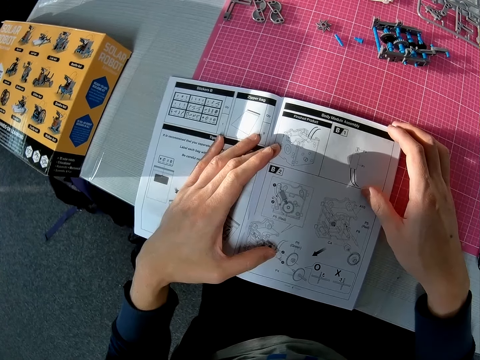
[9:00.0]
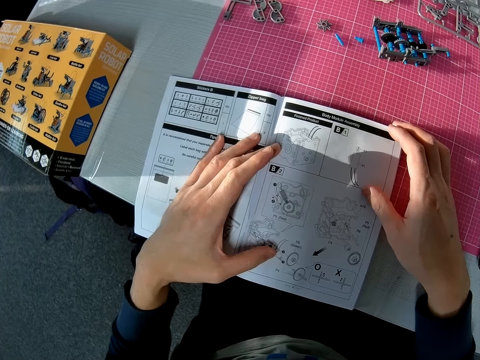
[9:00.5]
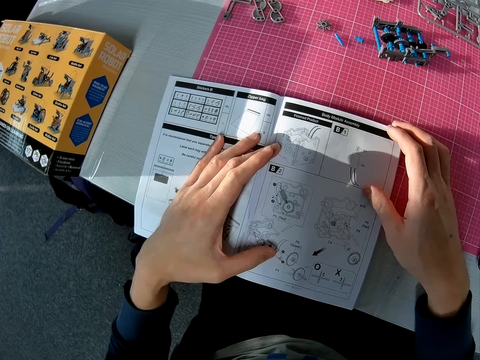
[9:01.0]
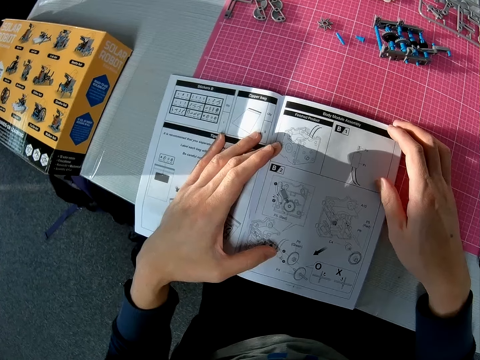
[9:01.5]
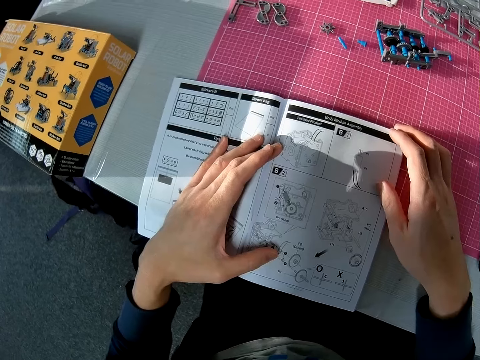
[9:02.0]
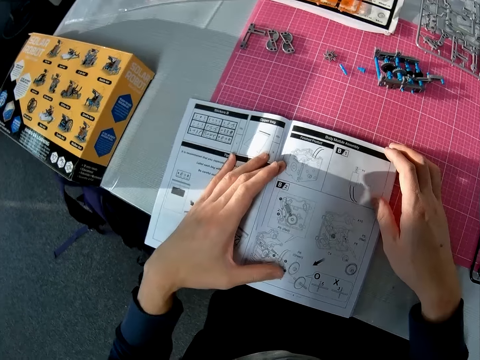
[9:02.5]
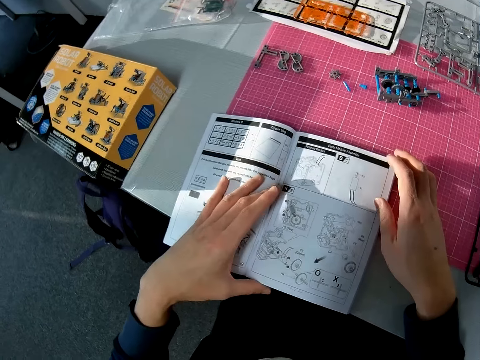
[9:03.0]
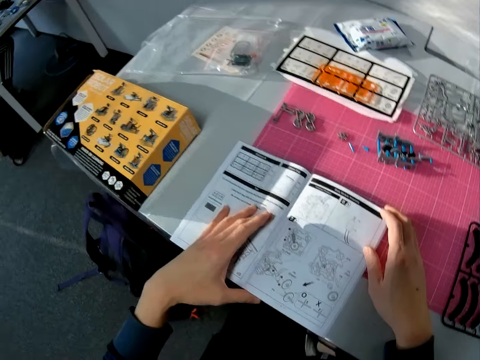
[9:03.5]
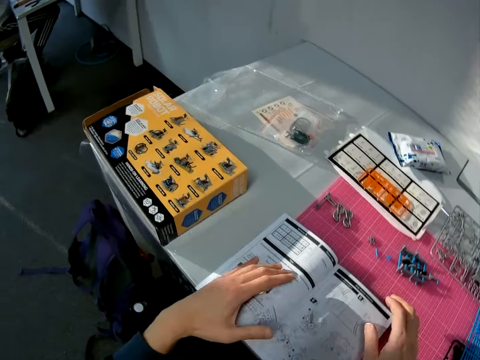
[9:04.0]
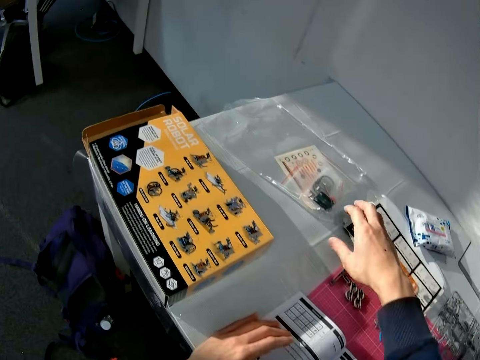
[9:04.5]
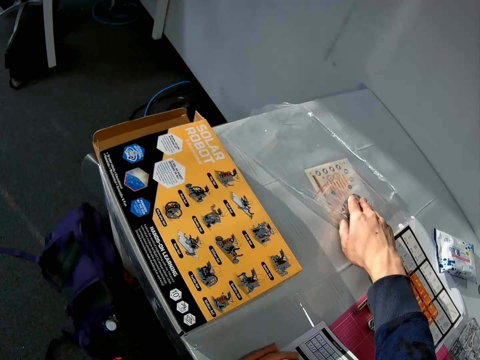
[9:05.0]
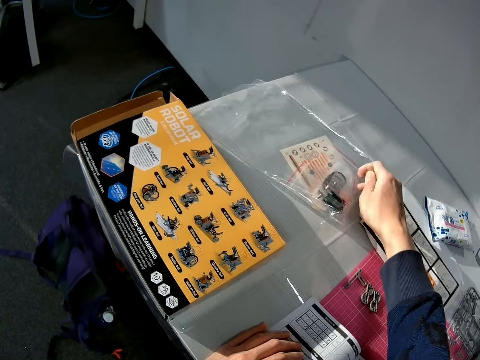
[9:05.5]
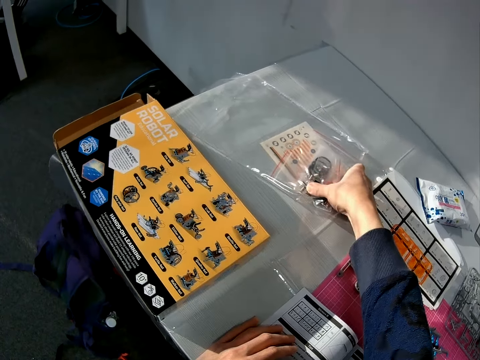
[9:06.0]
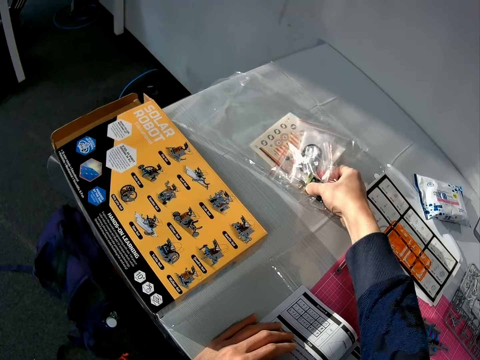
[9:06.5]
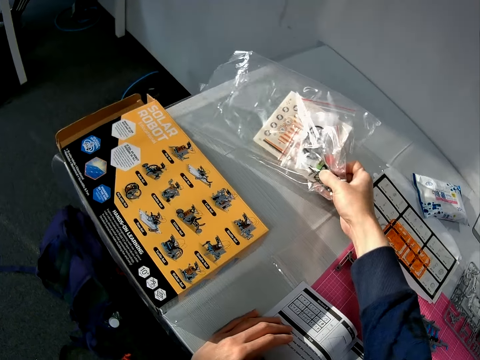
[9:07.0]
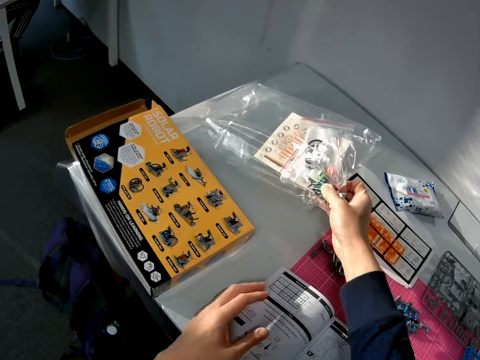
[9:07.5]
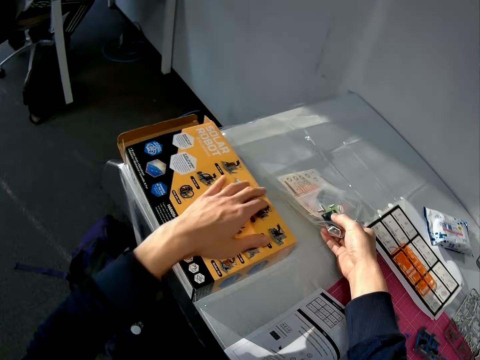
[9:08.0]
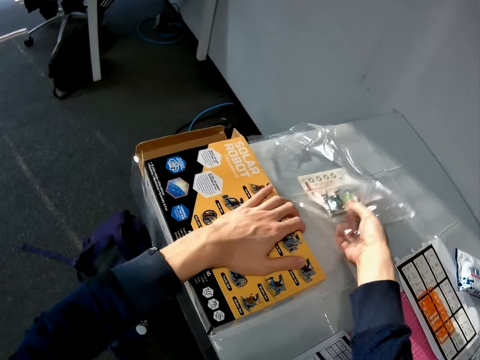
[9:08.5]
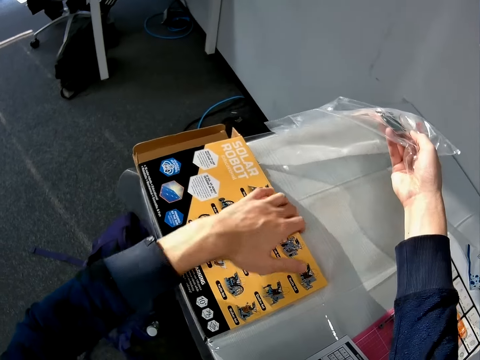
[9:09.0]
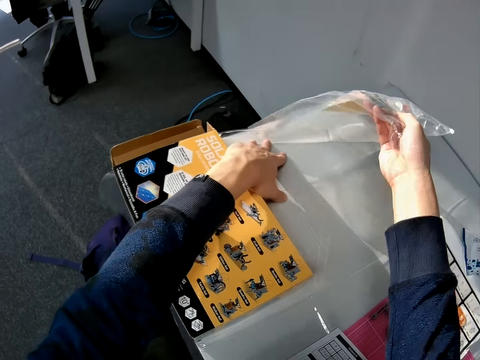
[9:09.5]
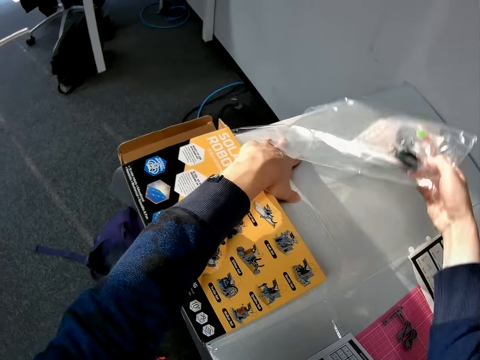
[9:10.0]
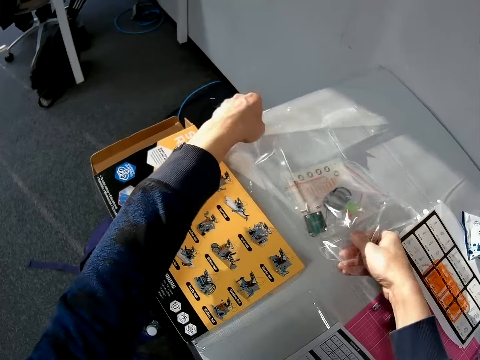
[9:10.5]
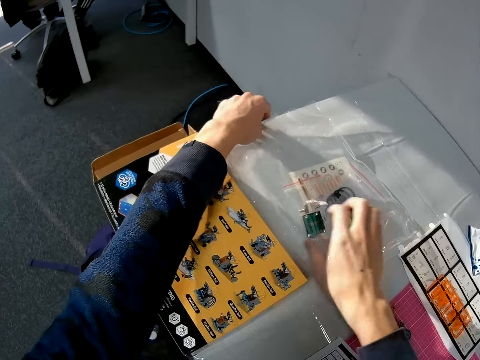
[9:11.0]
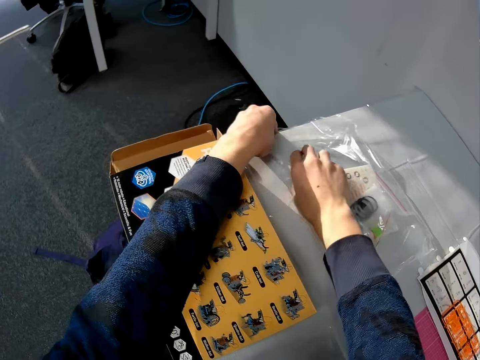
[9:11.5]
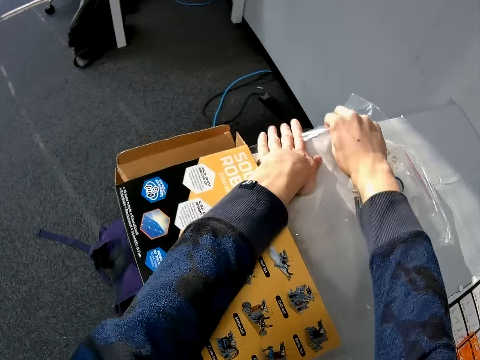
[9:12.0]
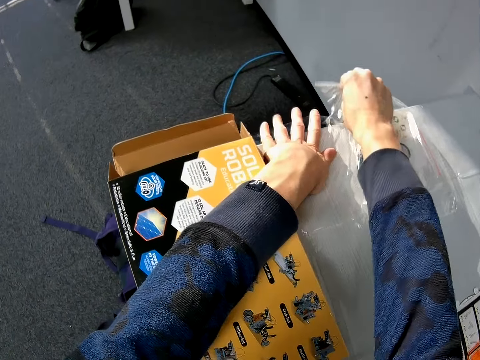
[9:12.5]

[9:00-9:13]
The camera wearer picks up a nylon on the table with his right hand. He detaches a part of the nylon attached to the table with his left hand.

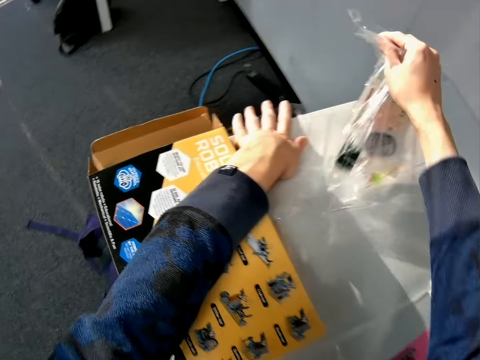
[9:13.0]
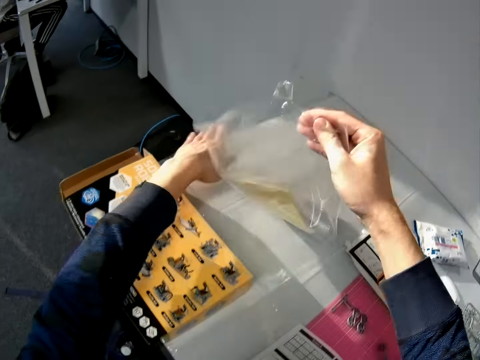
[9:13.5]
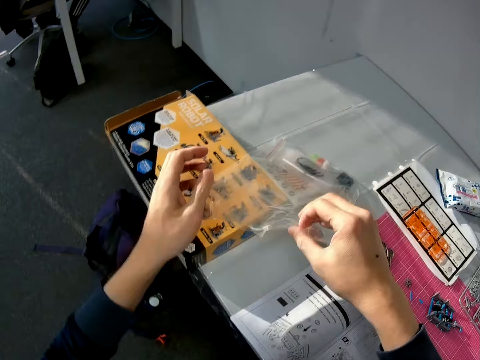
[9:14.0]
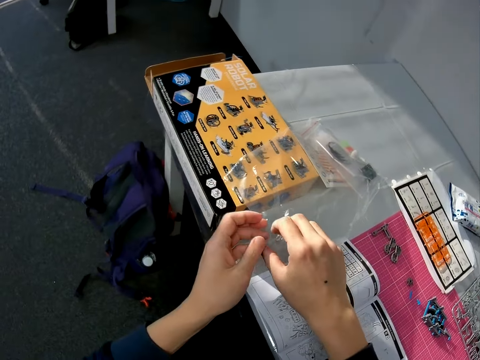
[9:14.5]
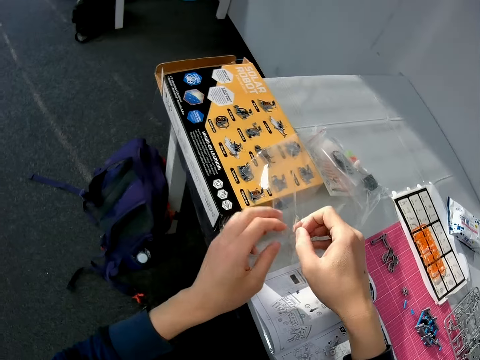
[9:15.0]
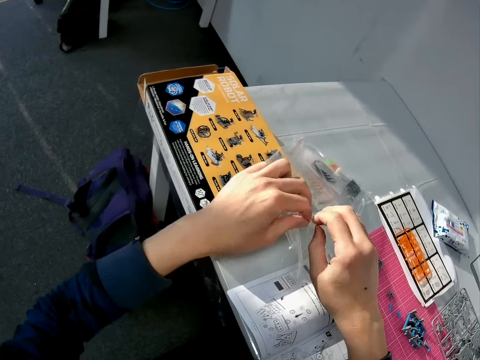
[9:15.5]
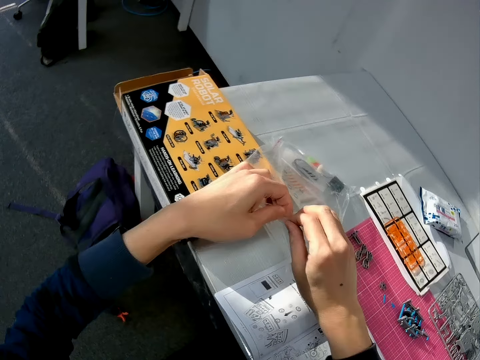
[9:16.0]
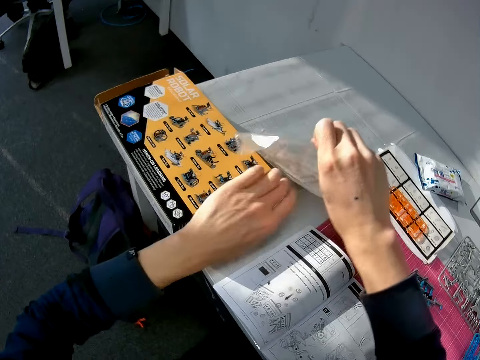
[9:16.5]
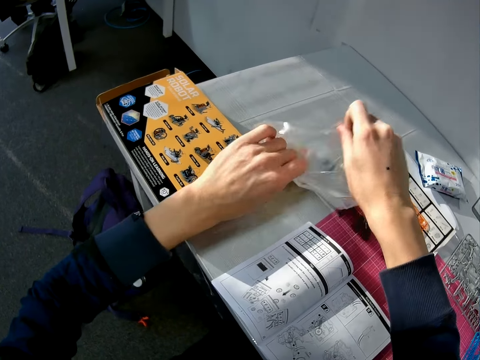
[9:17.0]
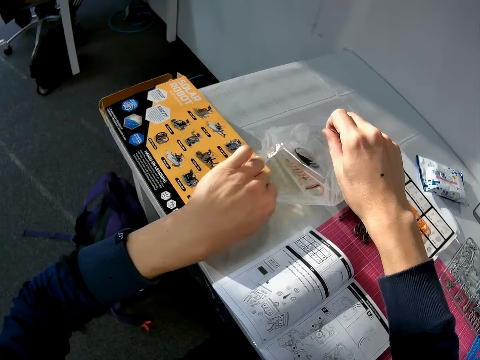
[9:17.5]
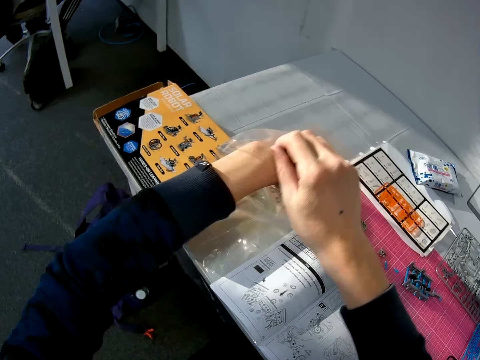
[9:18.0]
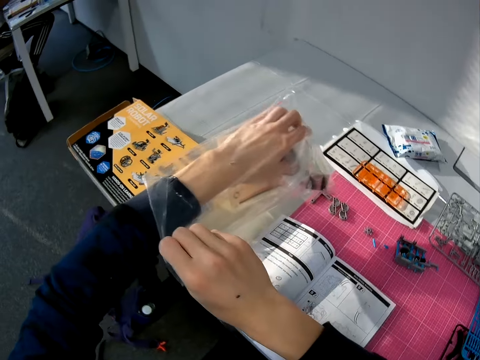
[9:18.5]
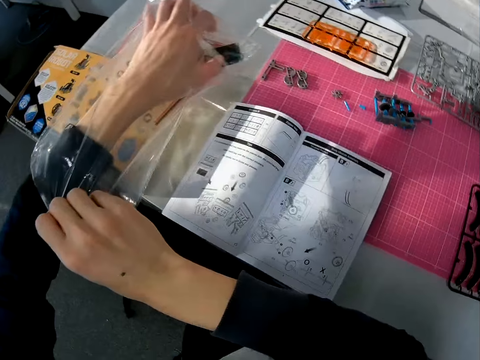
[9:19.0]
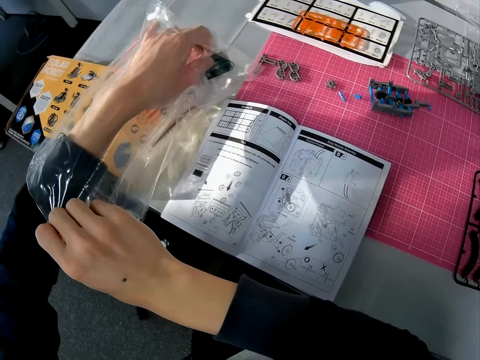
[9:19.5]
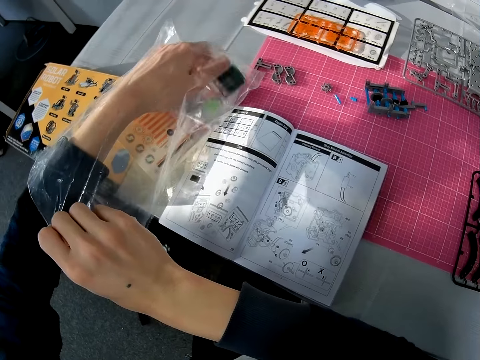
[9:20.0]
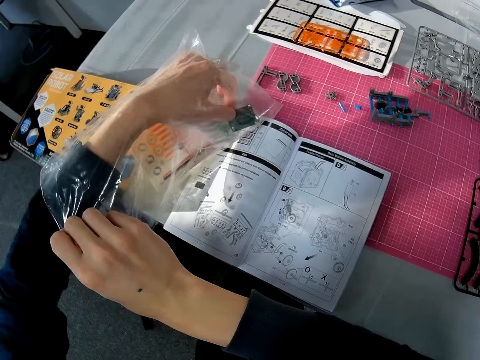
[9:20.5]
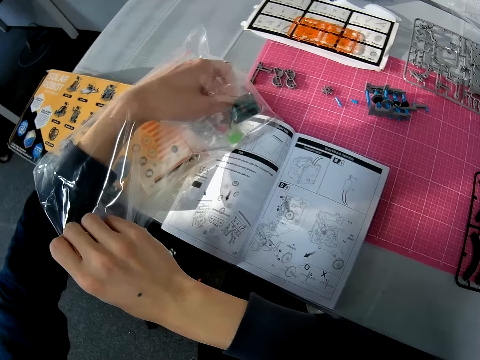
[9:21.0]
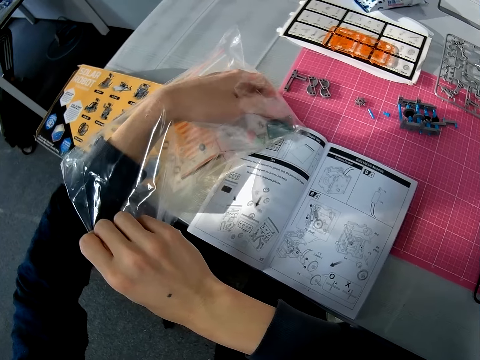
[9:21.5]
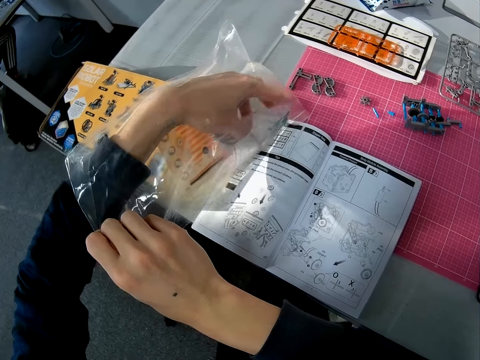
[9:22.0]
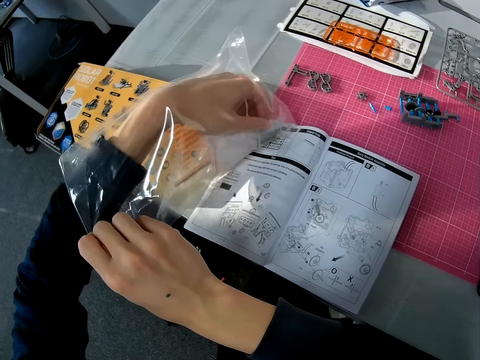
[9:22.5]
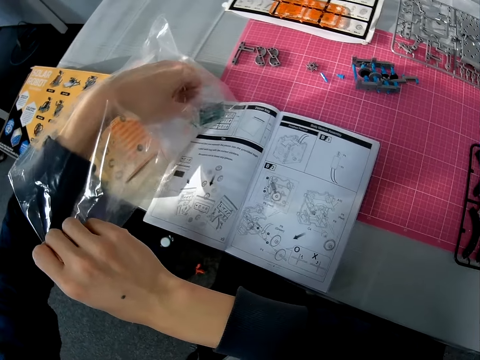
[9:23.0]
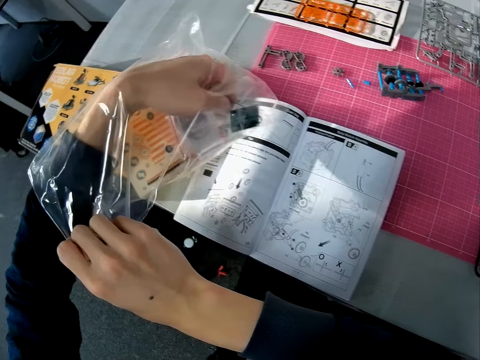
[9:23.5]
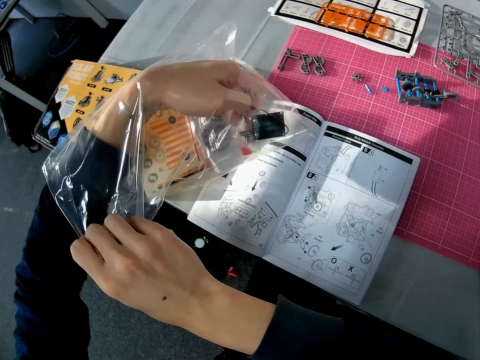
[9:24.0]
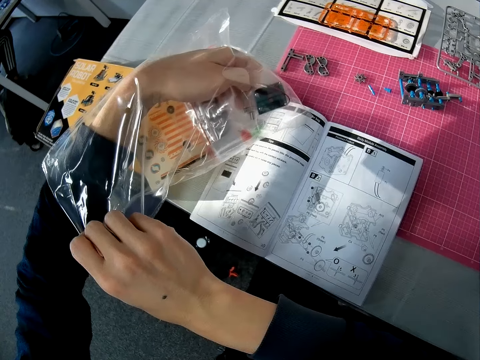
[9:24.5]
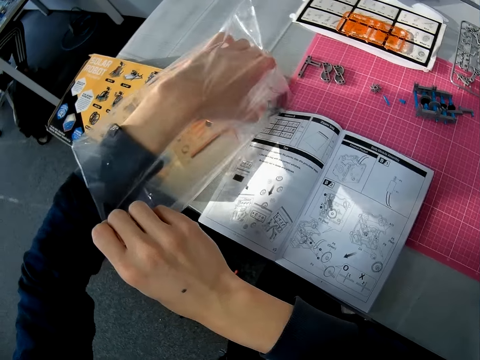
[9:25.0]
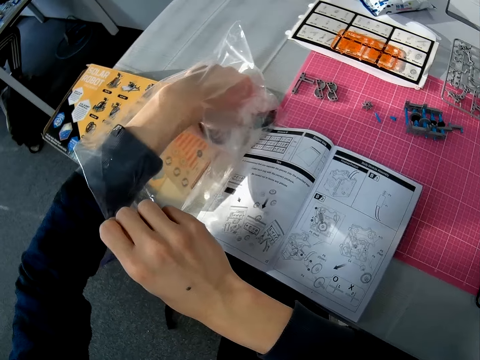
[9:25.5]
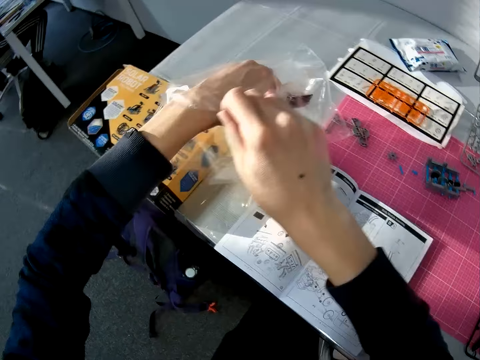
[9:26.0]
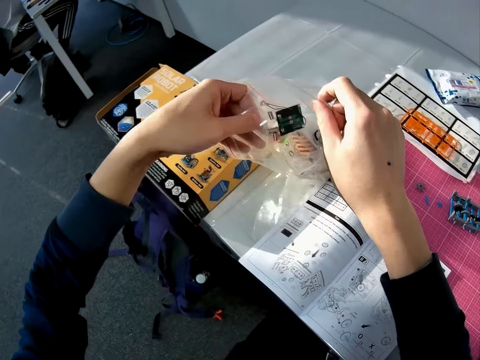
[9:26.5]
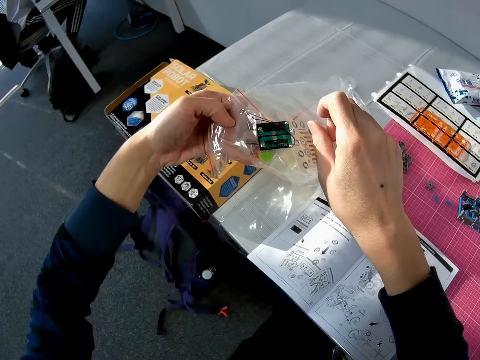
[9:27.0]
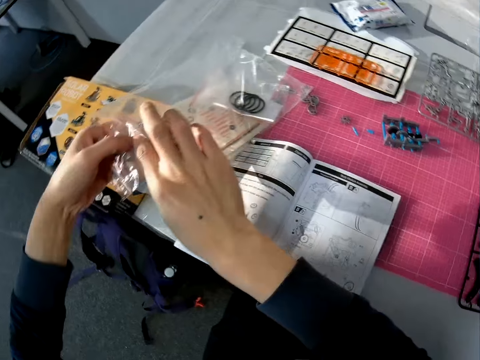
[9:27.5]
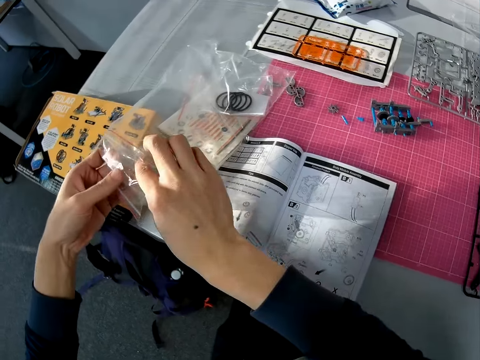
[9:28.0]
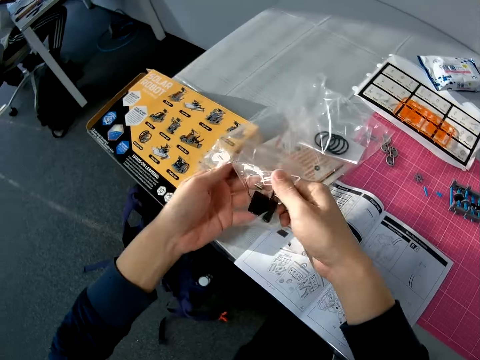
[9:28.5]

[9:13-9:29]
The camera wearer opens the nylon or plastic tool bag with both hands. He dips his left hand into the nylon. He picks up a piece of solar robot tool from the plastic tool bag. He takes two objects out of the nylon. He passes one of the objects to his right hand.
